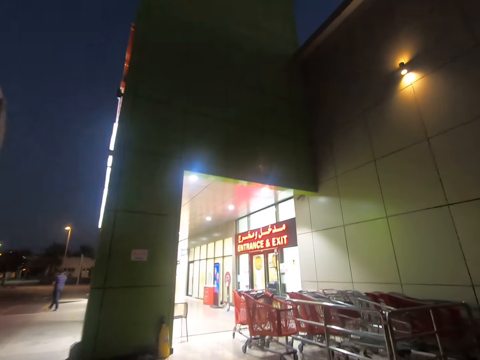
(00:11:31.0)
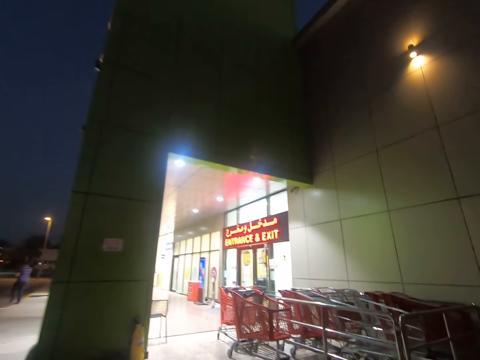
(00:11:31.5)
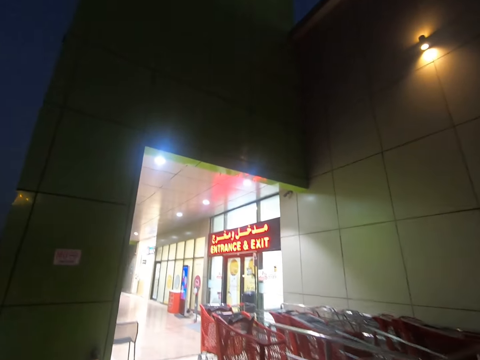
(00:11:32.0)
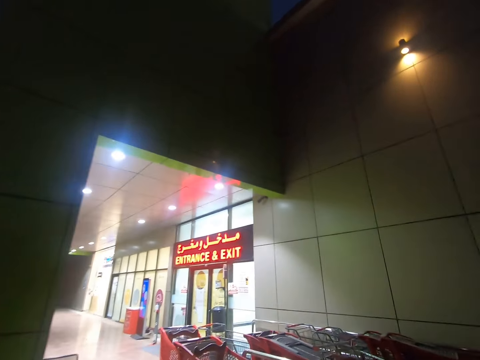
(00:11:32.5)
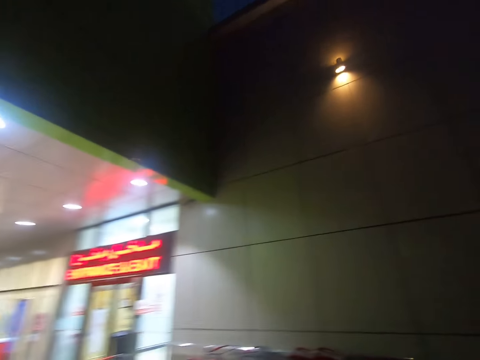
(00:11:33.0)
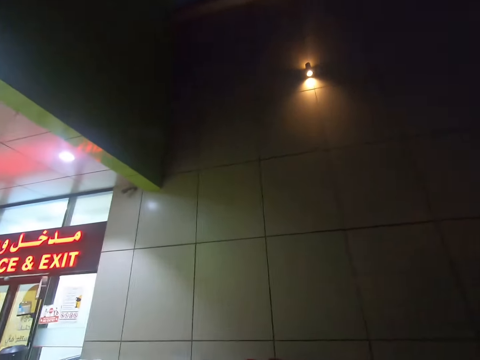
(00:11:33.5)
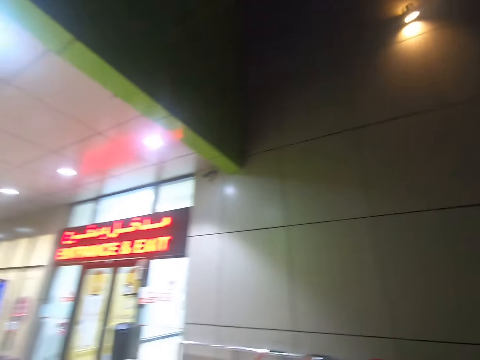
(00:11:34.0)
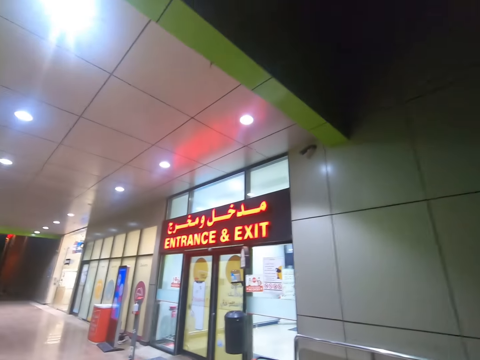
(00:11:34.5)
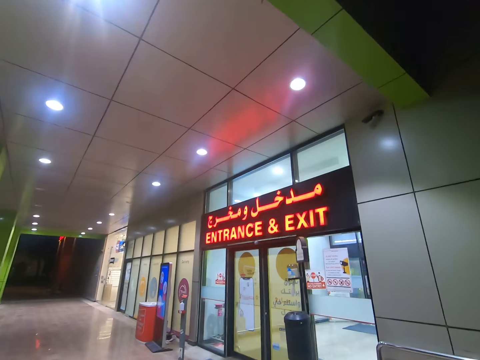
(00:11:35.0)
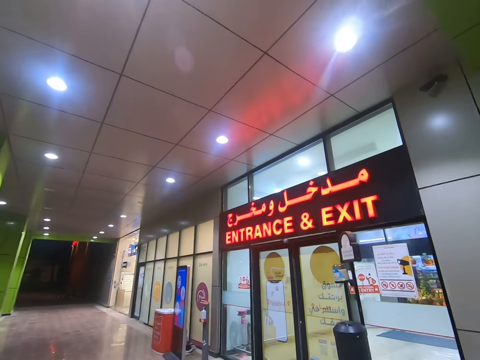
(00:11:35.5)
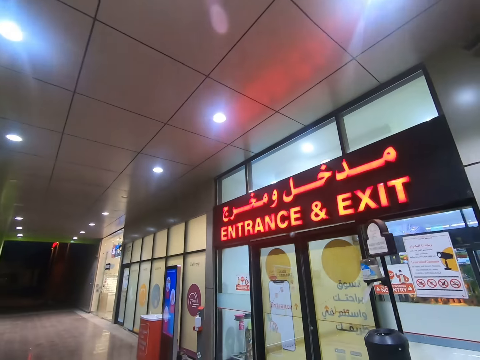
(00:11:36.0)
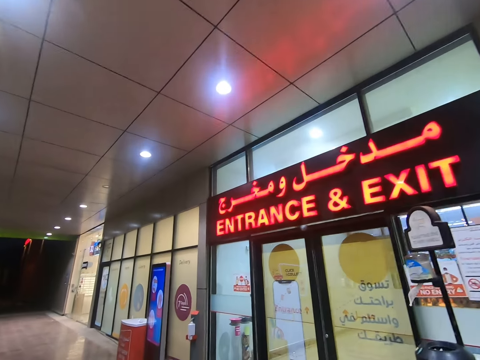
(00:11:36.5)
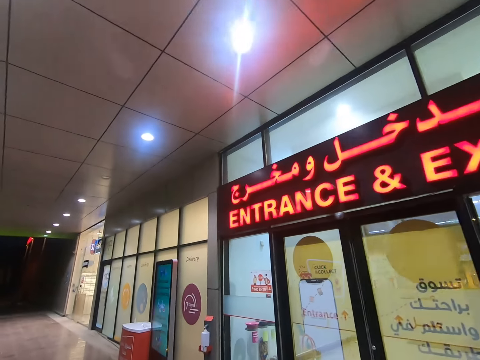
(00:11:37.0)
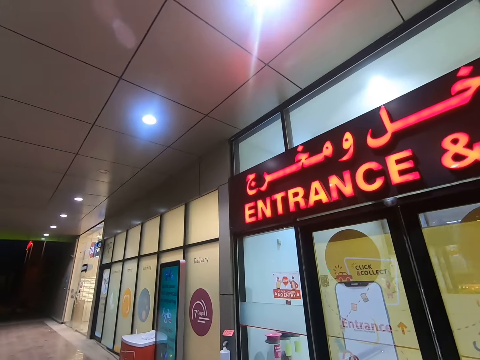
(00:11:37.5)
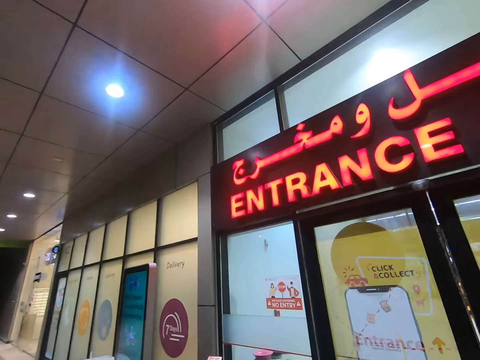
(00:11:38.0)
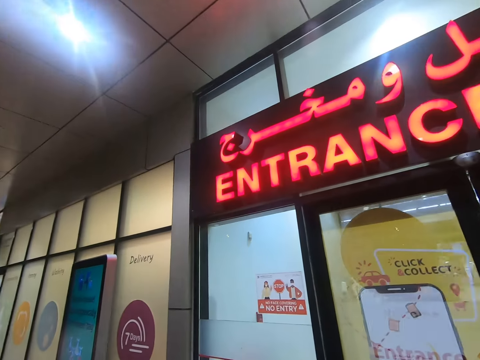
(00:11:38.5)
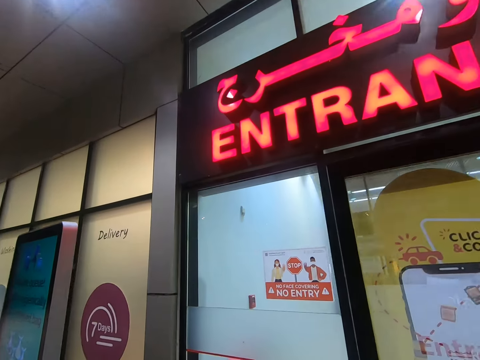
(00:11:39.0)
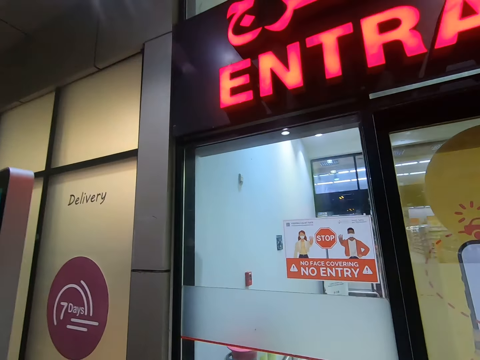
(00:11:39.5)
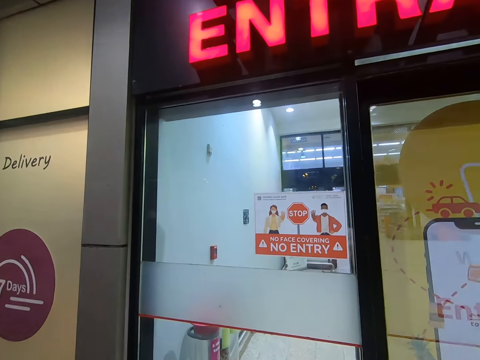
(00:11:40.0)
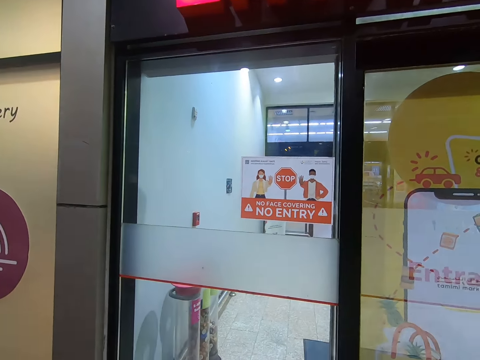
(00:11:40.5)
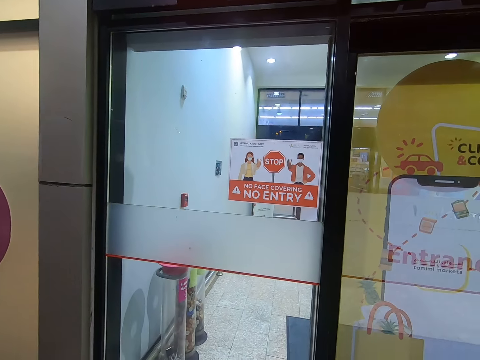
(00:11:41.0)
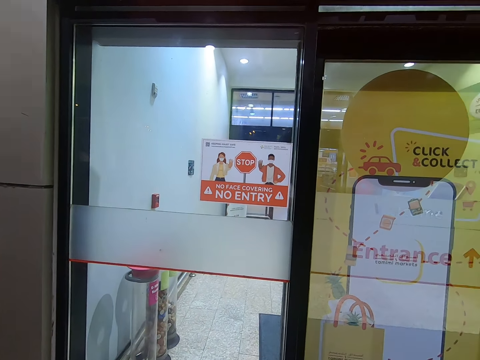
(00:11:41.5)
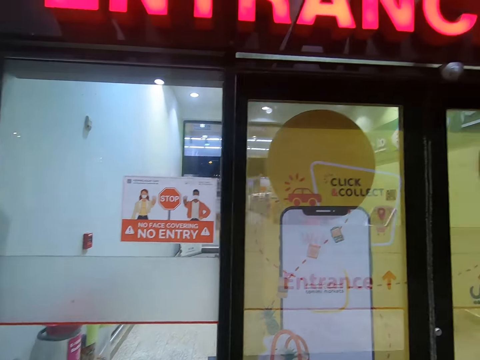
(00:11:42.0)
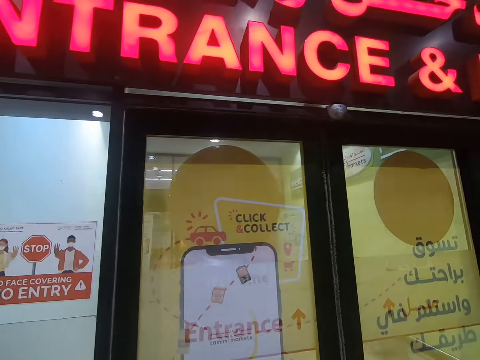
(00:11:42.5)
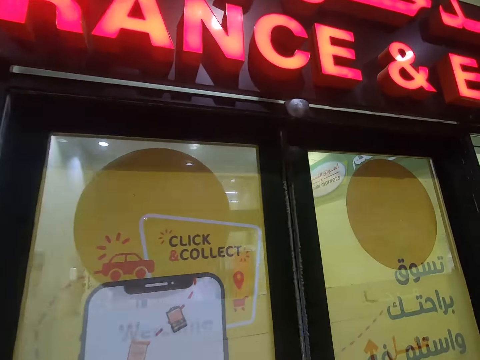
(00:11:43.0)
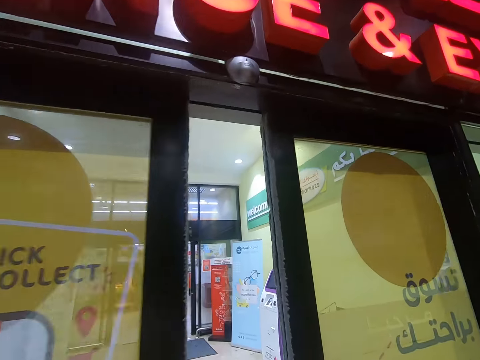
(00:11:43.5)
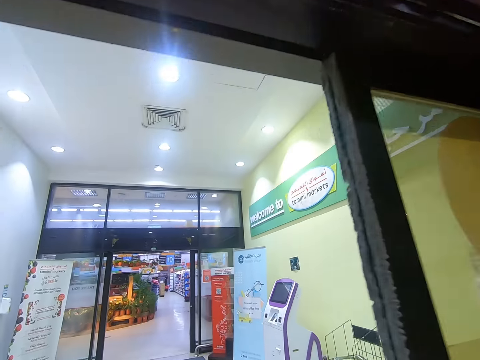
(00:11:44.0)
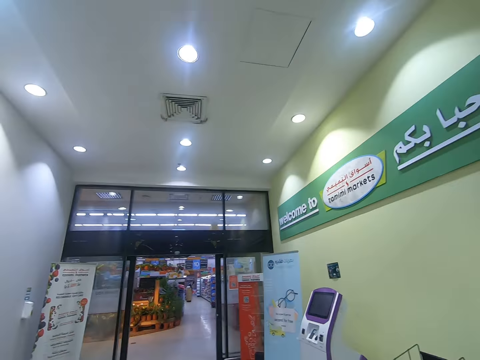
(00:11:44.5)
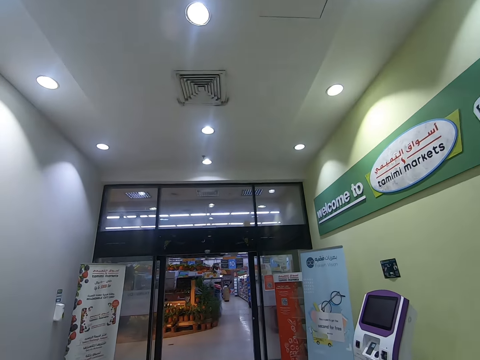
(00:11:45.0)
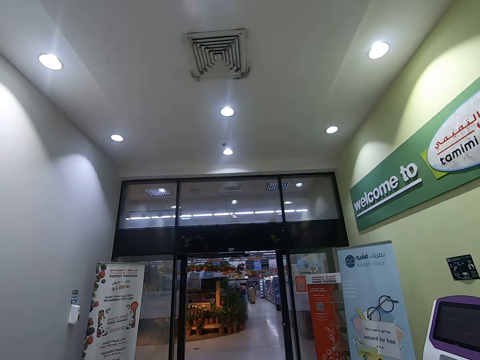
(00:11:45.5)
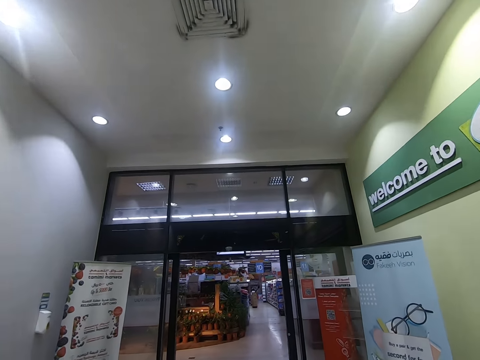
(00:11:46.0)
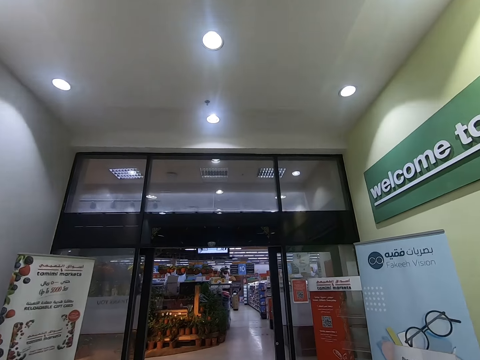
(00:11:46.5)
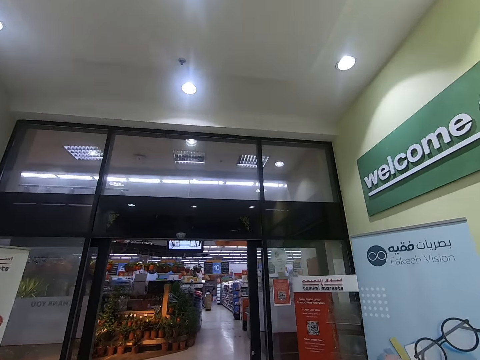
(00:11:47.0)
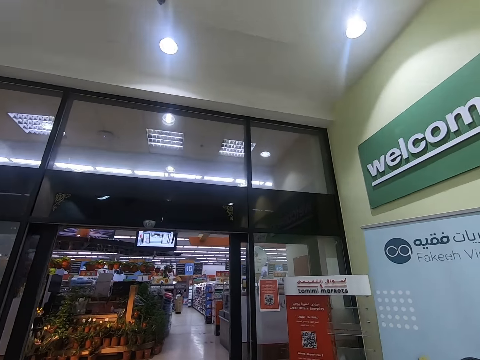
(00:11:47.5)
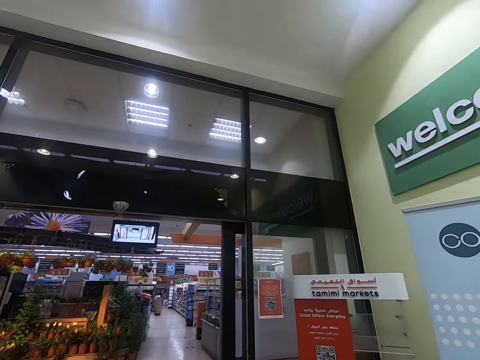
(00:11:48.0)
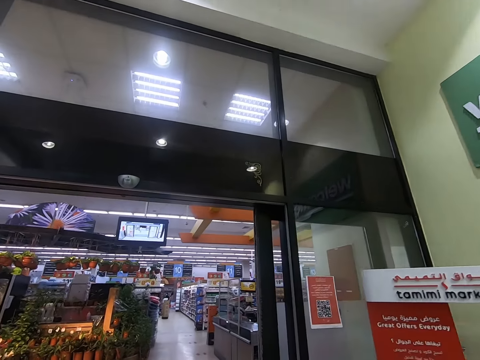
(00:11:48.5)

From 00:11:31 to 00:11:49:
The camera wearer walks around the supermarket. They stand on the door. They enter the supermarket through the door. They walk around the supermarket.

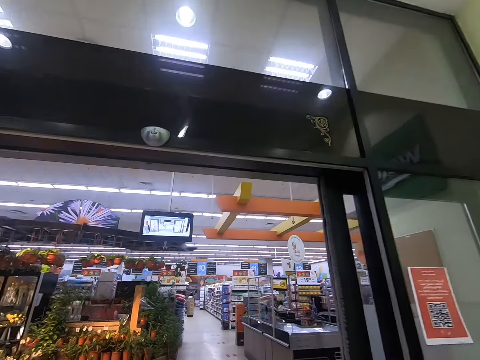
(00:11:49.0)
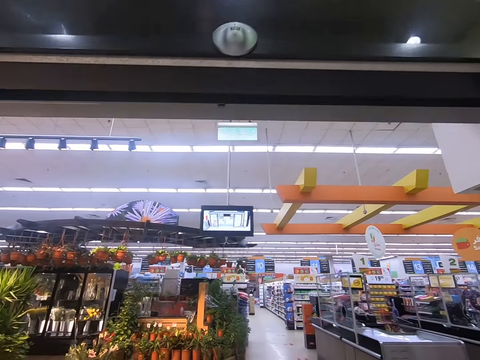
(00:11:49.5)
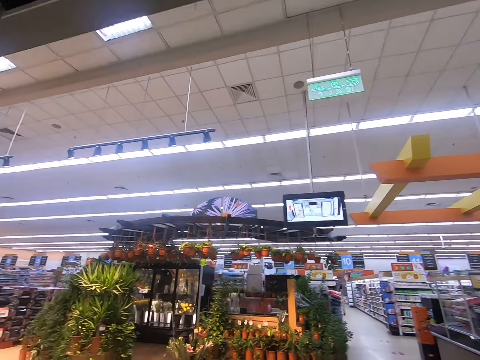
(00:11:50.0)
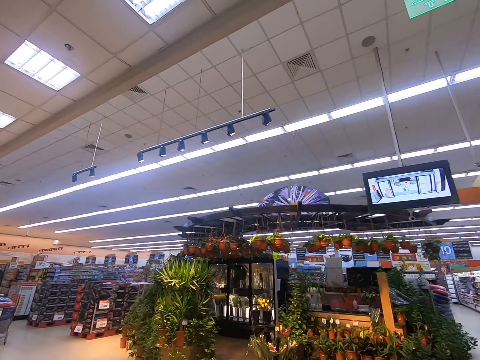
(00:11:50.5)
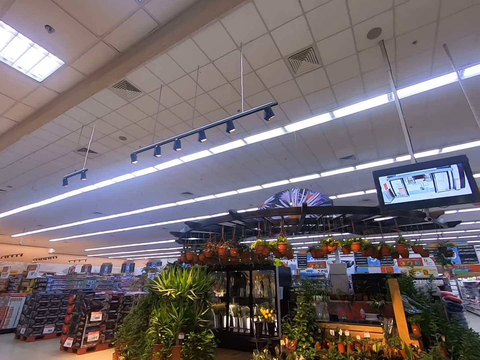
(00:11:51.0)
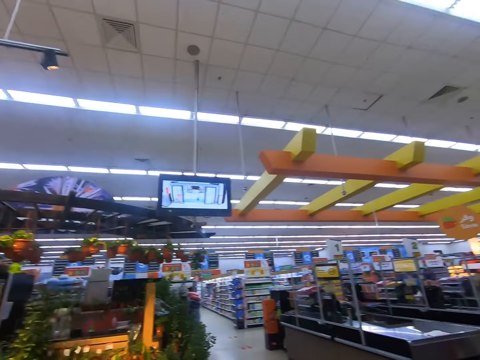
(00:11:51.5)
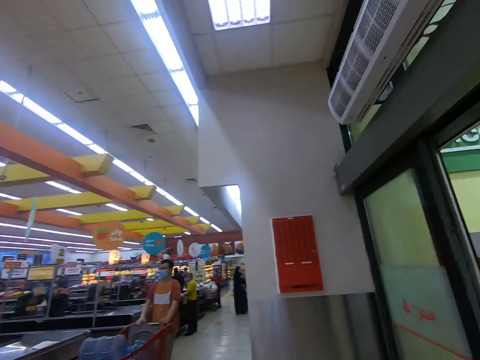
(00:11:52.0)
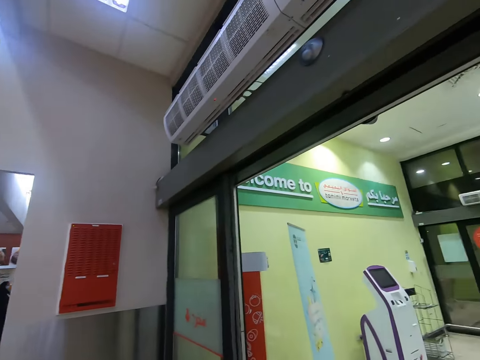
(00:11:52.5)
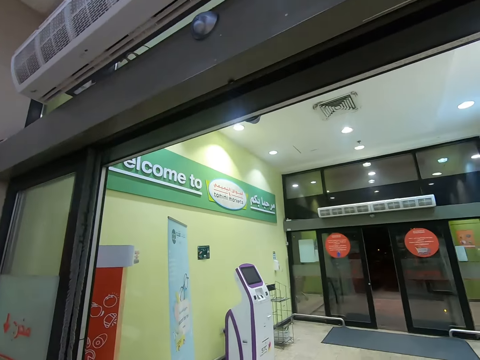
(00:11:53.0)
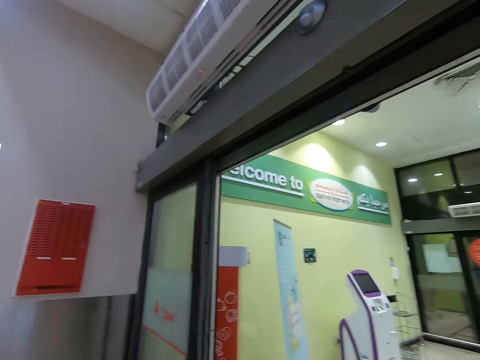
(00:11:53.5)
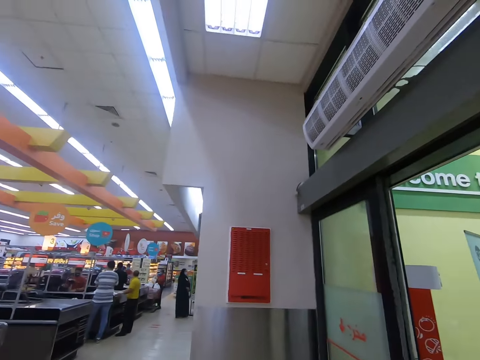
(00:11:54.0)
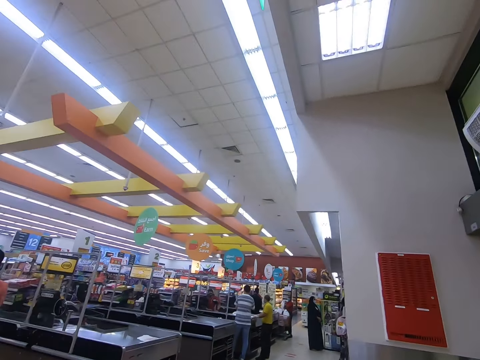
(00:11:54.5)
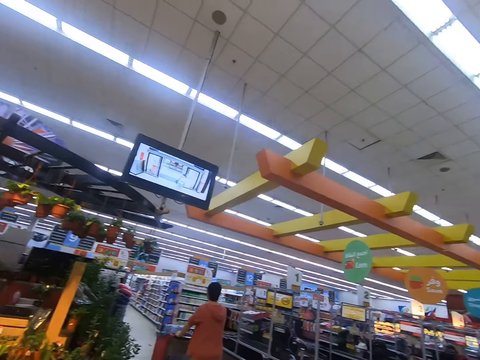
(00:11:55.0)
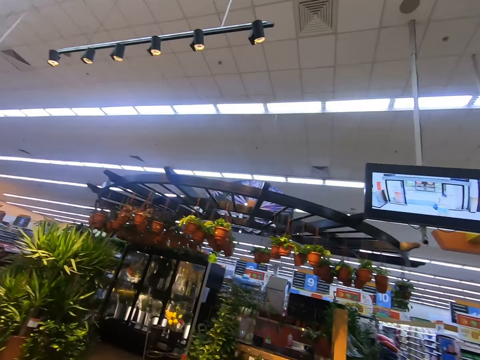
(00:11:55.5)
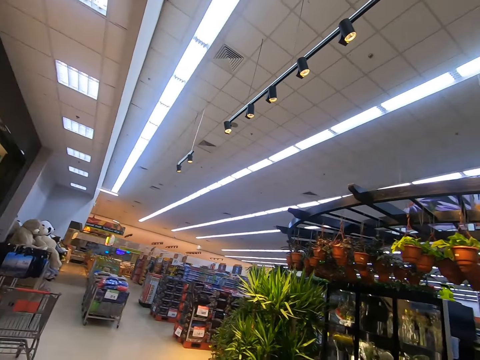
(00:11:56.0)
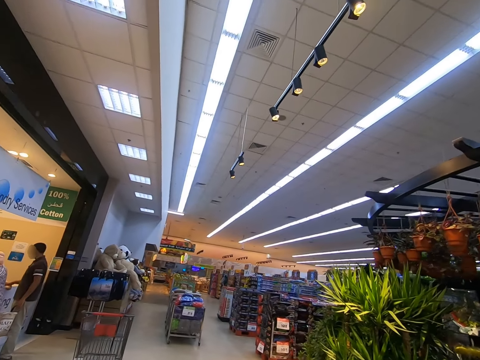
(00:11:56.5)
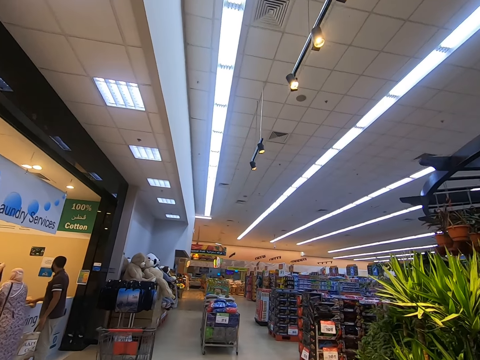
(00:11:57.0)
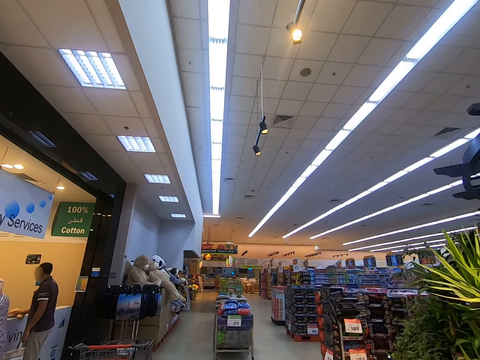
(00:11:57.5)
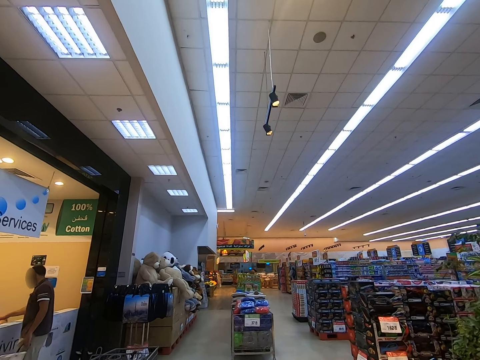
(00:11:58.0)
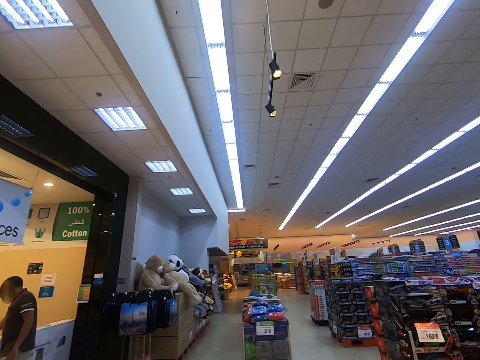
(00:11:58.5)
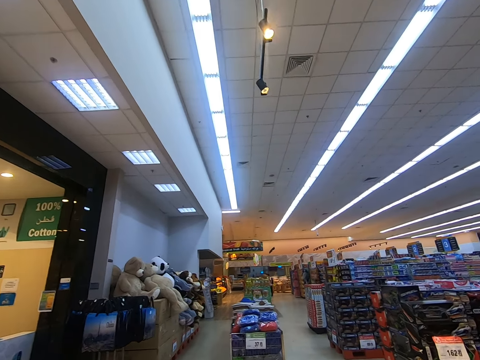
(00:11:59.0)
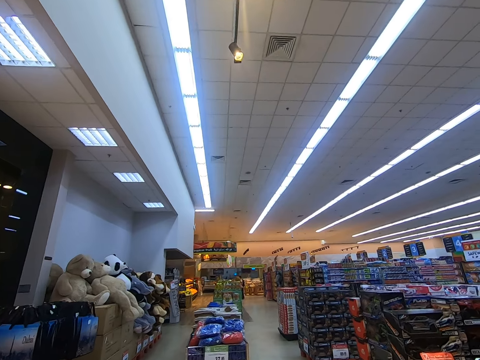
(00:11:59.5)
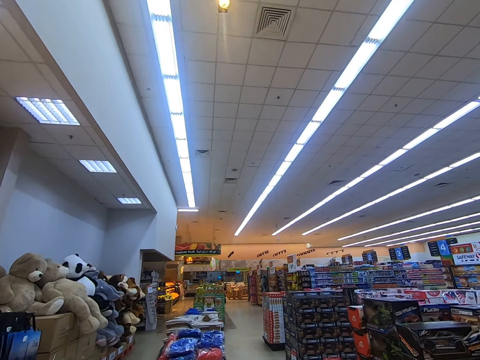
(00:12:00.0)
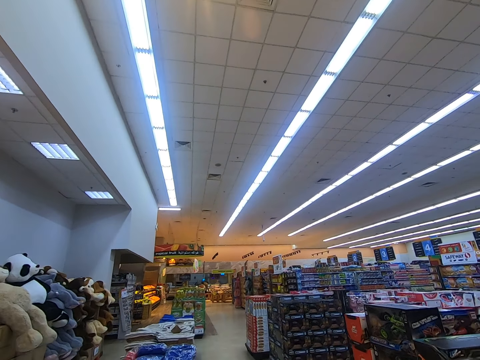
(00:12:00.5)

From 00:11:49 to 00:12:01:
The camera wearer enters into the supermarket. They look around the supermarket and walk around. They walk around the supermarket.
